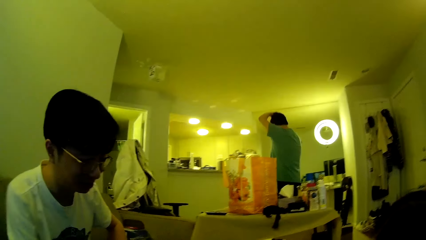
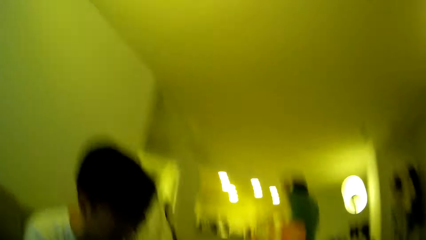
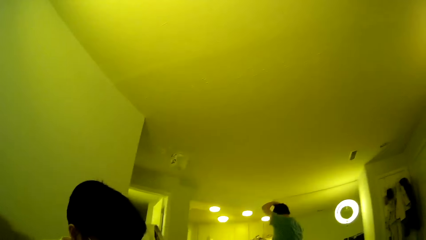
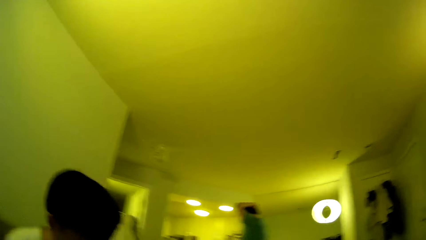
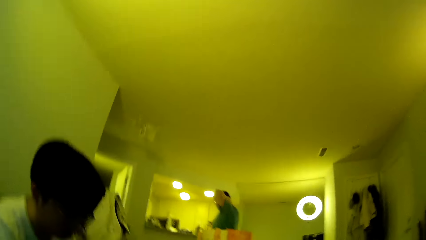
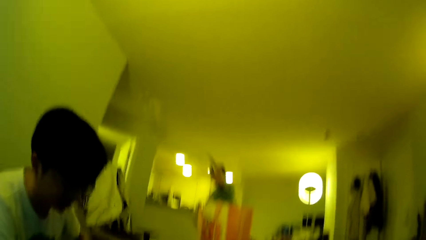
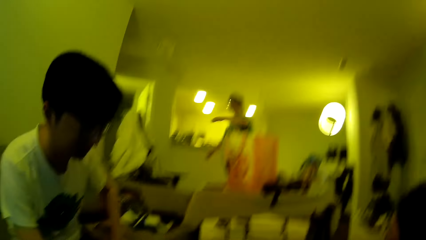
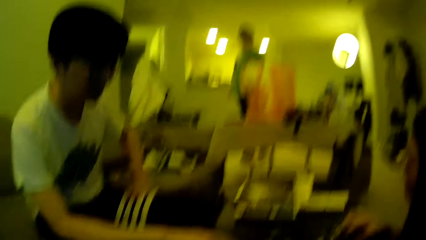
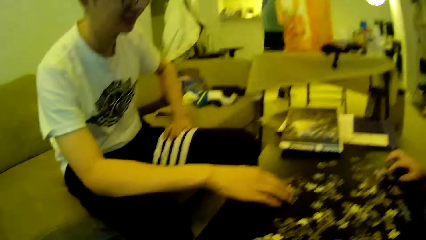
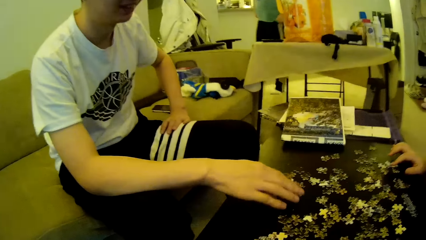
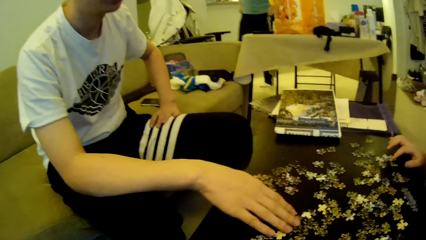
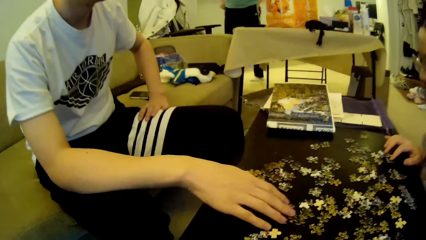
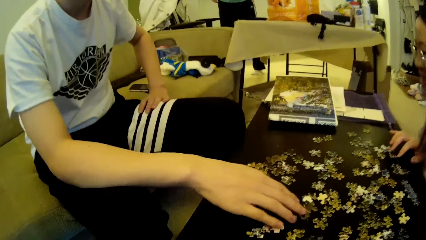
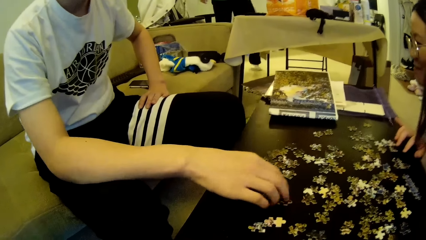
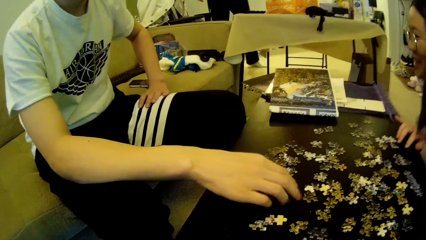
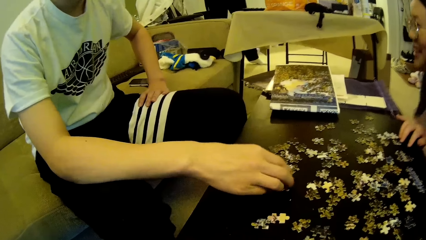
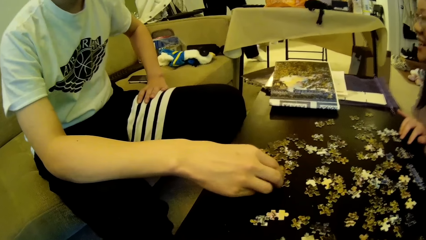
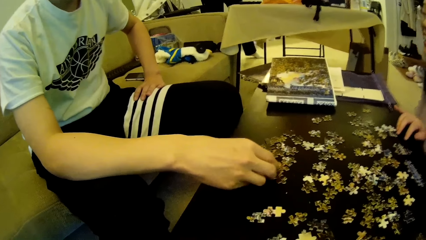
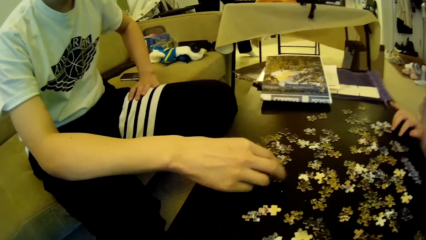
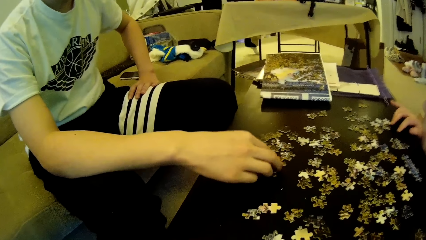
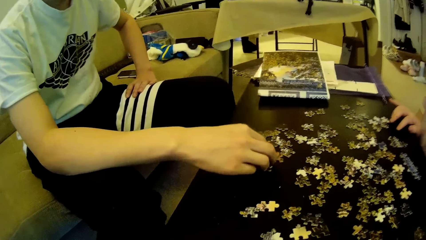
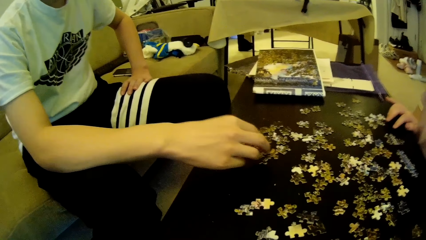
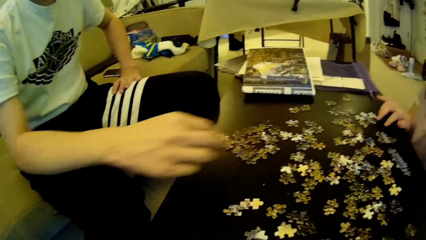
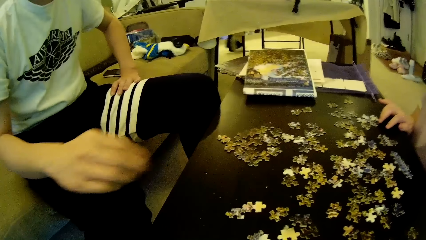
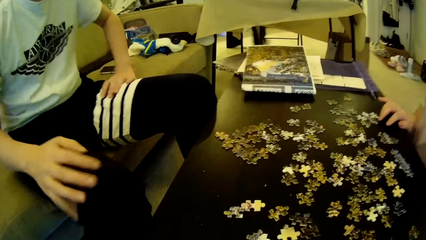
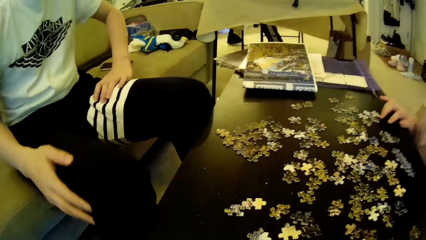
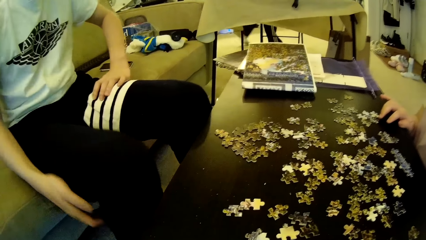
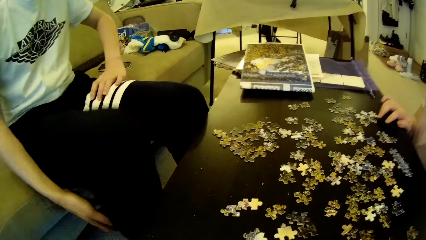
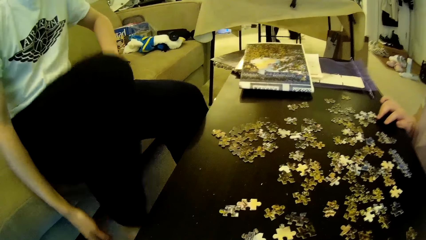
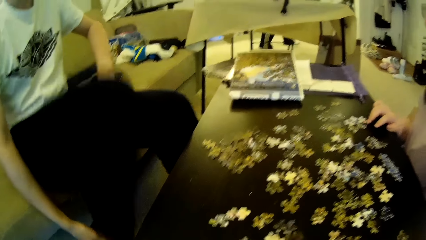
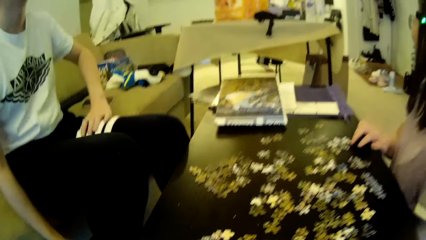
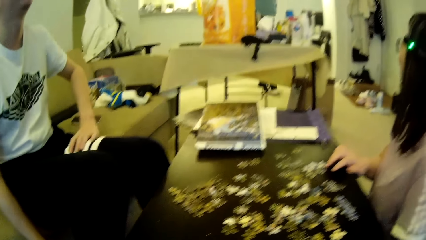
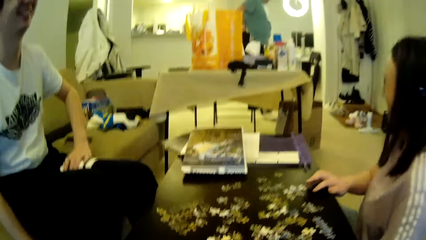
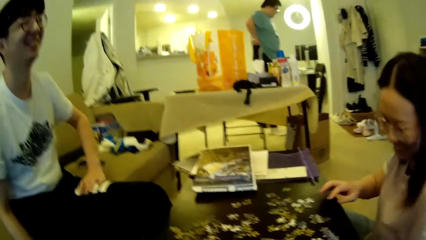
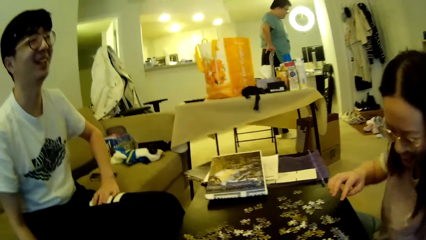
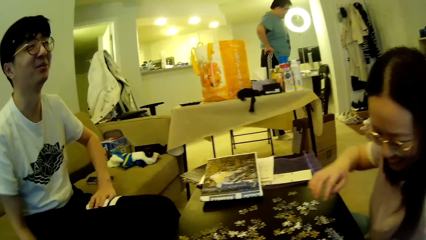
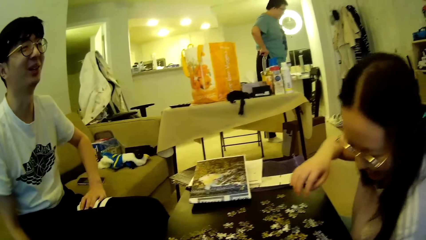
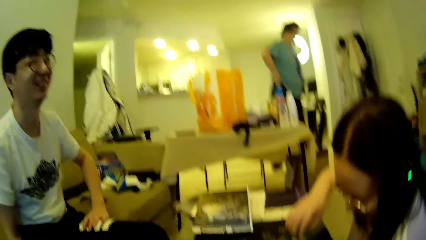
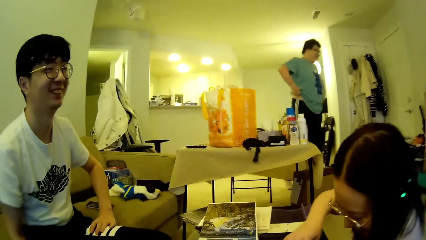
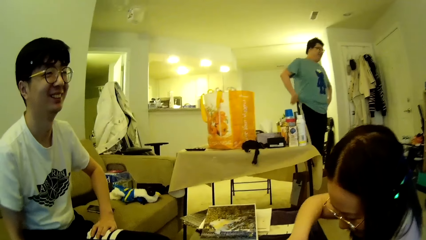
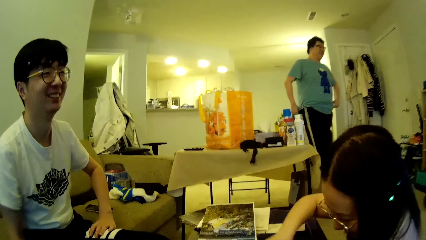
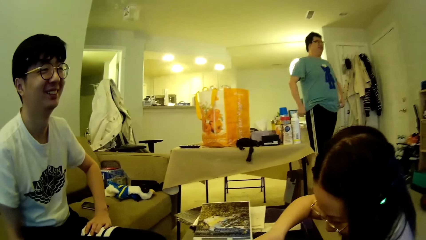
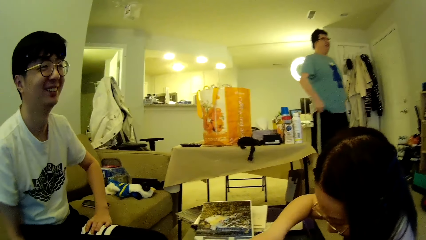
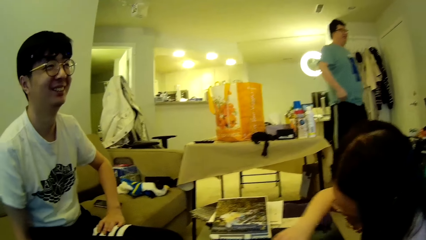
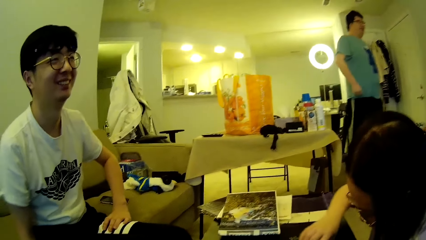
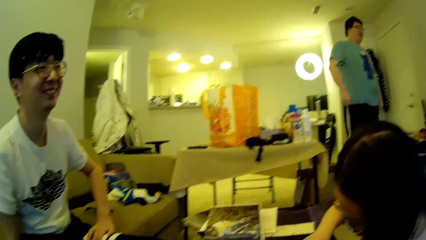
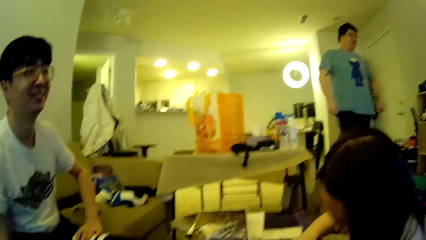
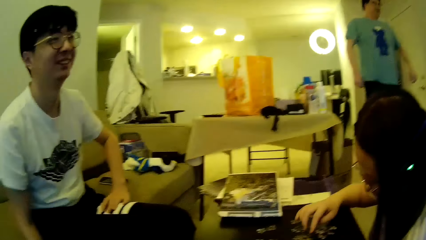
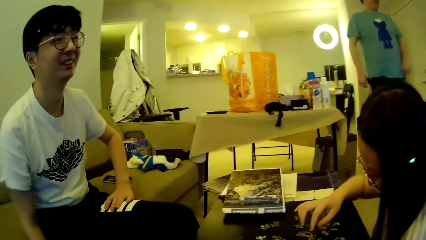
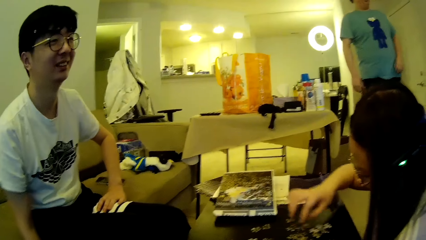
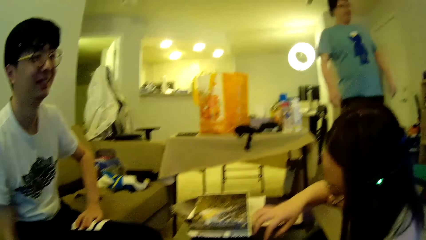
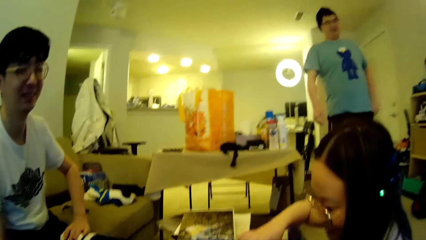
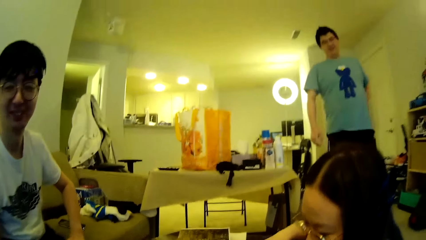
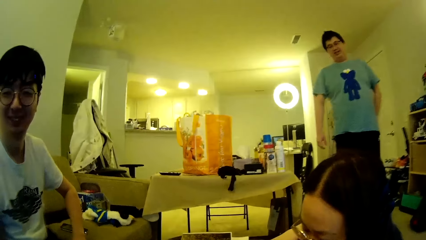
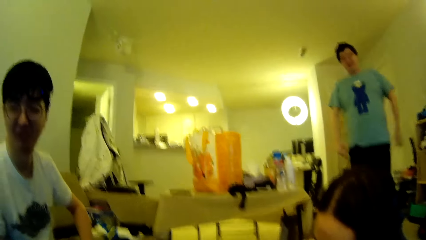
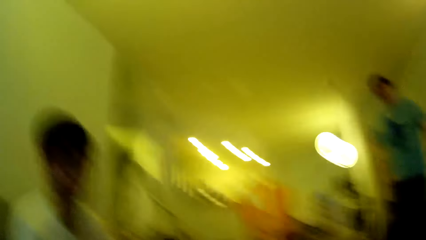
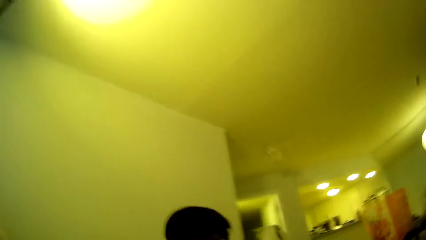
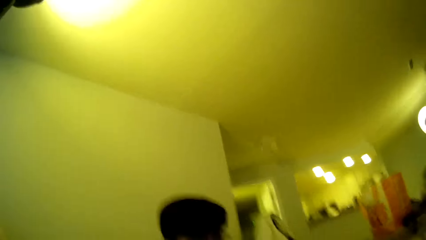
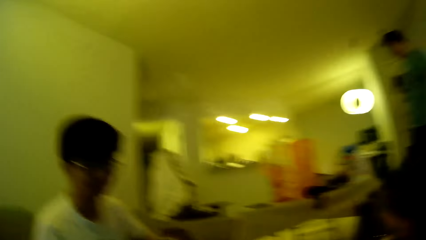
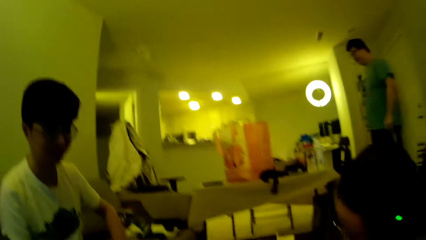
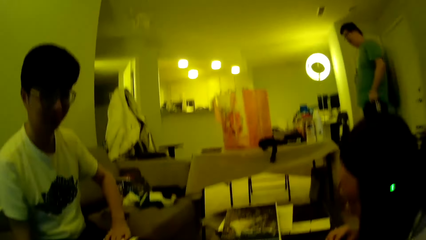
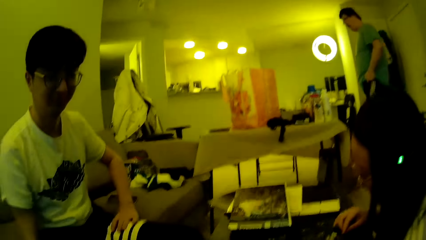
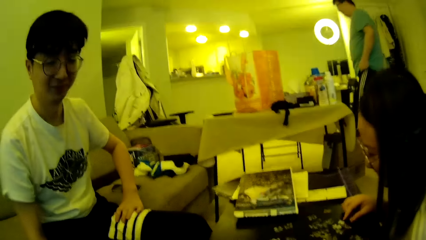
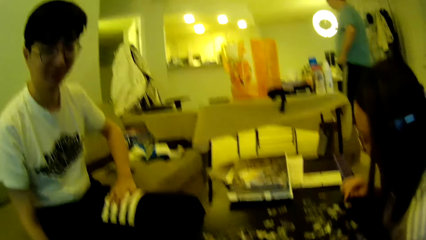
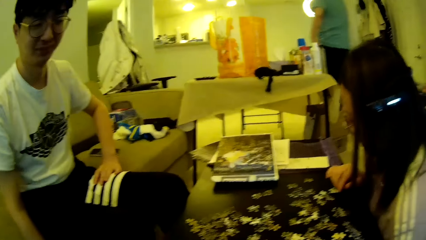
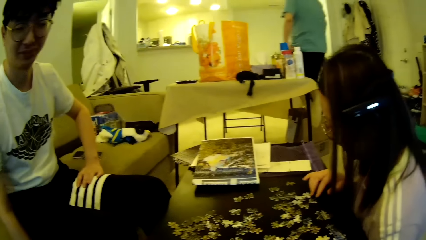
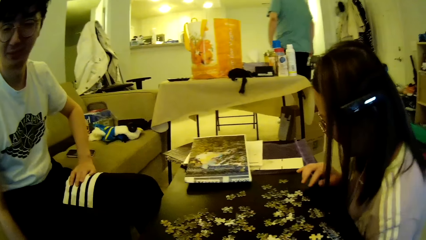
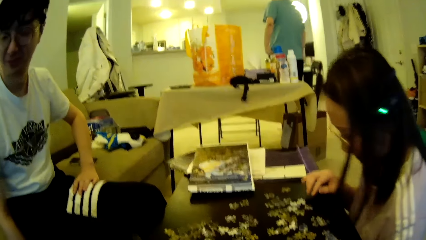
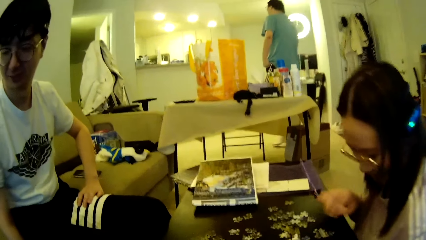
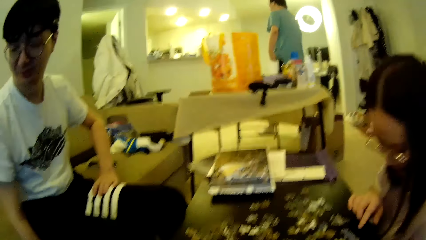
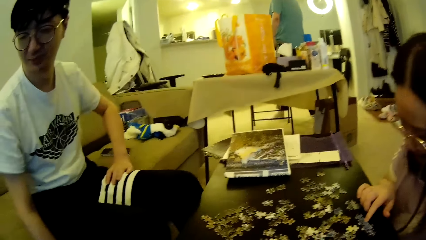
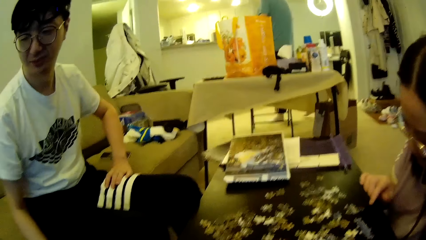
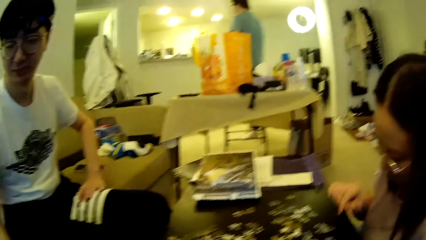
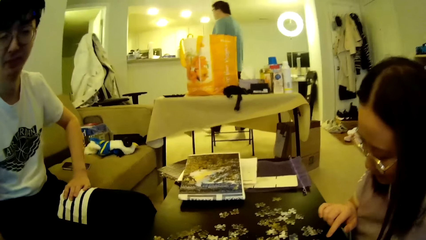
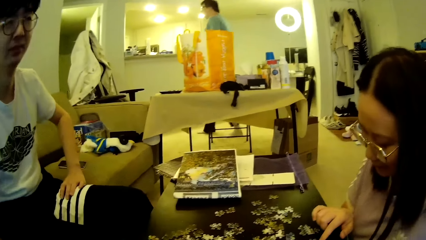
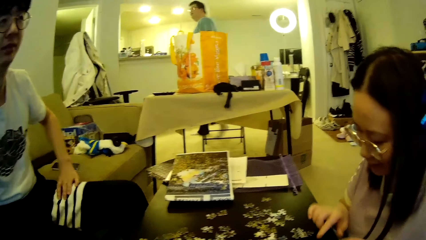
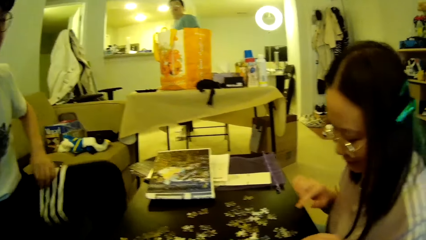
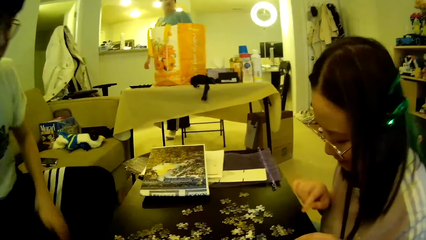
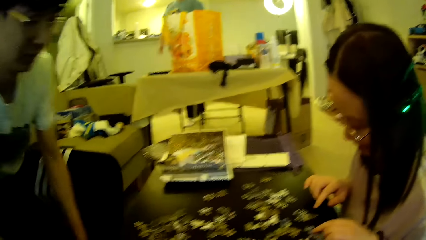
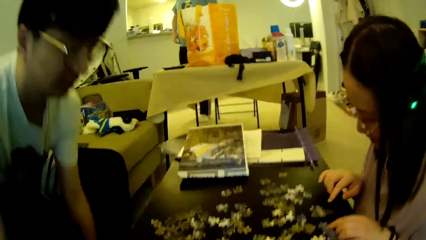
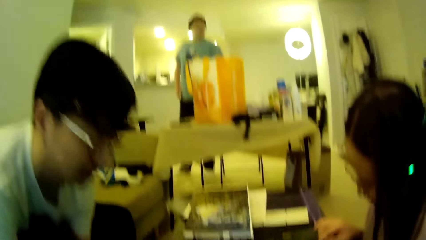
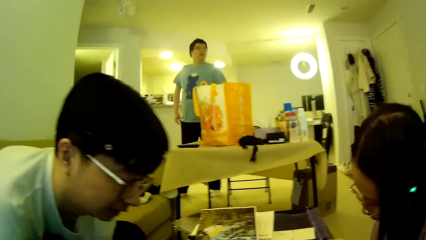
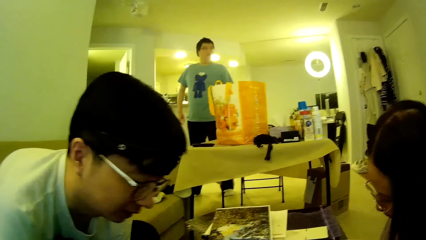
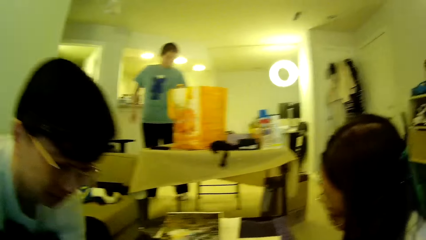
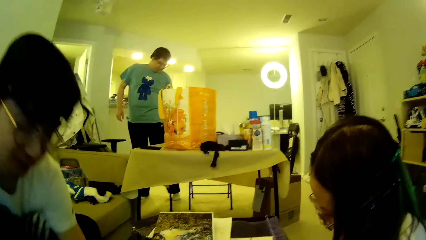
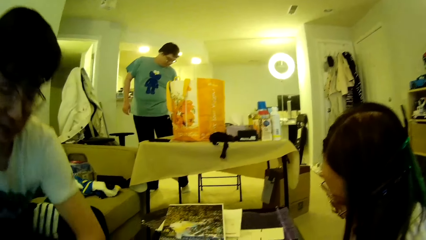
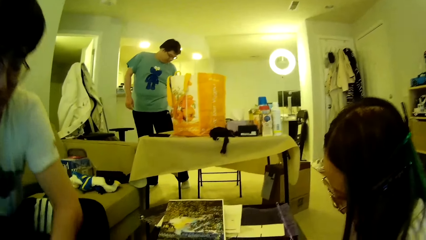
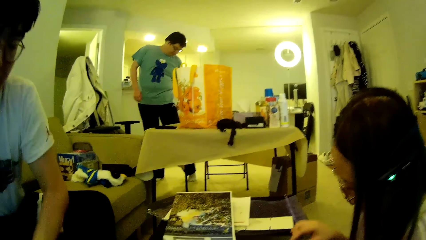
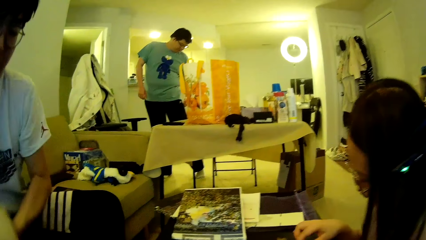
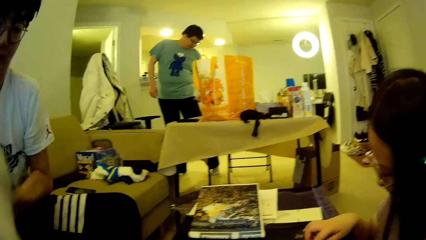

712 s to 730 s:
A man adjusts puzzle pieces on the table and touches the leg. A lady looks around. Another man steps forward. The lady adjusts puzzle pieces on the table. The camera wearer looks around. The lady moves the model pieces. The first man looks around and picks up a cat.
